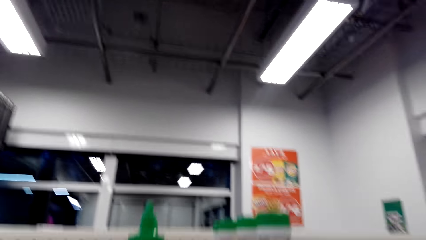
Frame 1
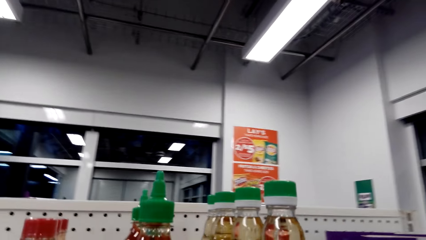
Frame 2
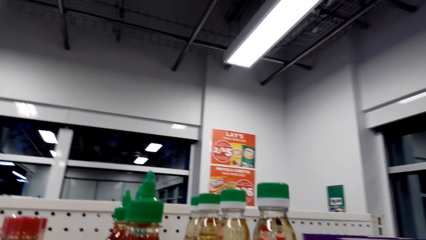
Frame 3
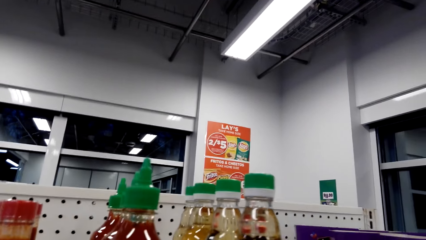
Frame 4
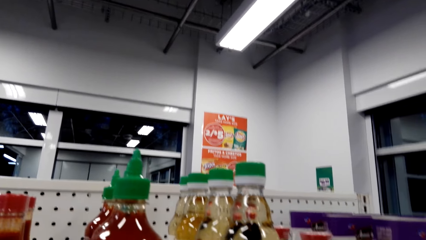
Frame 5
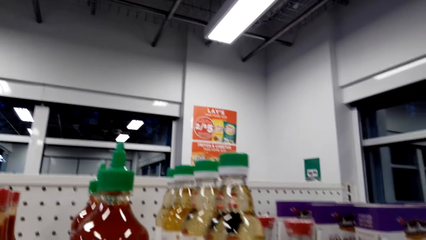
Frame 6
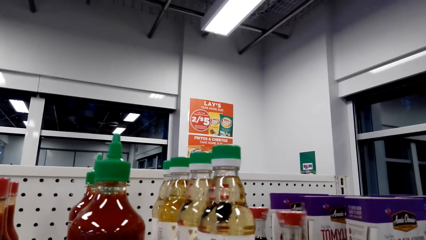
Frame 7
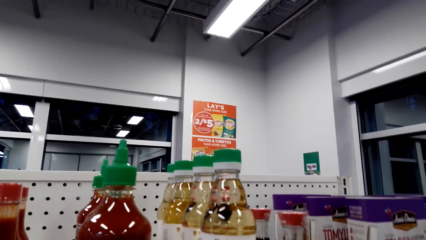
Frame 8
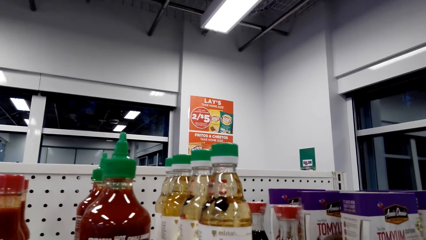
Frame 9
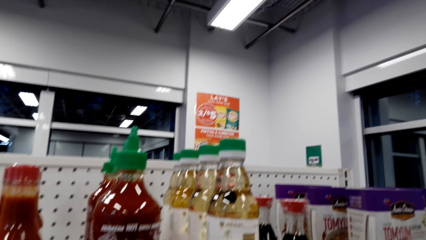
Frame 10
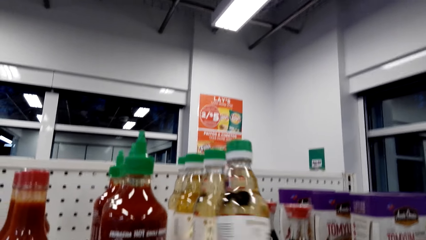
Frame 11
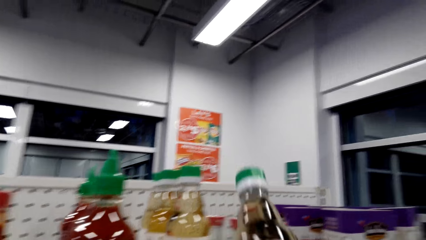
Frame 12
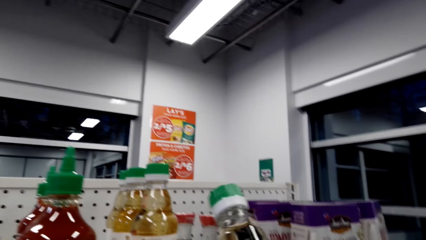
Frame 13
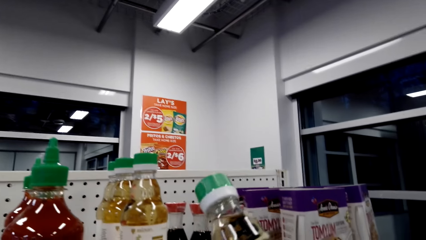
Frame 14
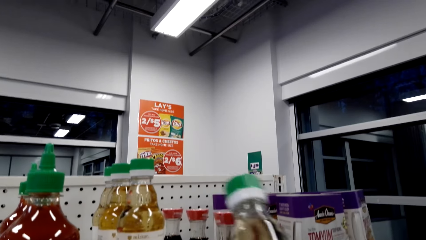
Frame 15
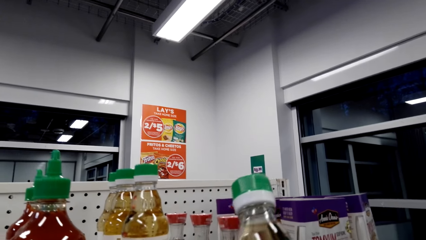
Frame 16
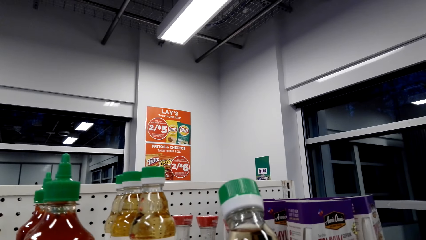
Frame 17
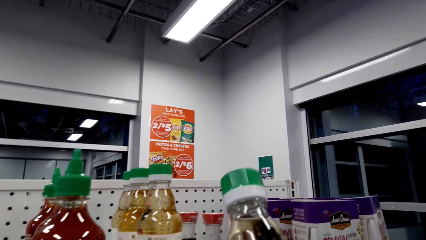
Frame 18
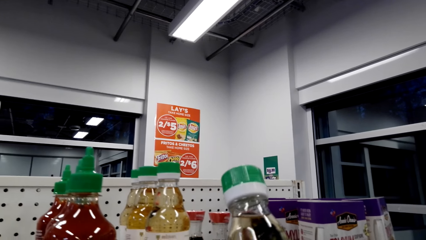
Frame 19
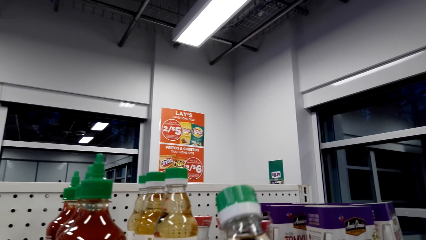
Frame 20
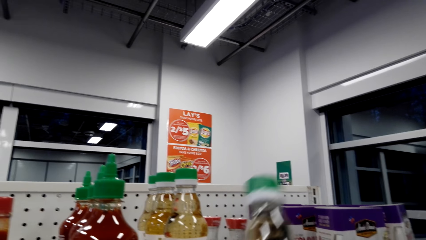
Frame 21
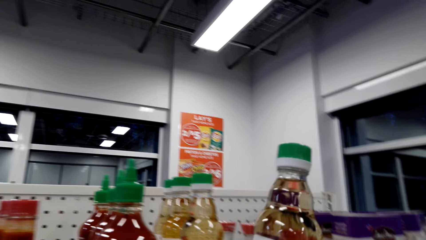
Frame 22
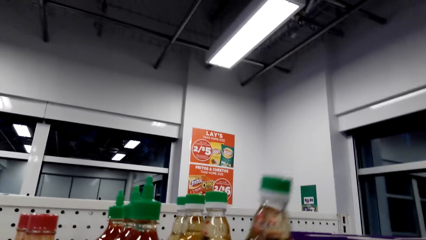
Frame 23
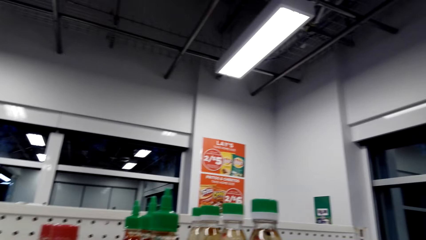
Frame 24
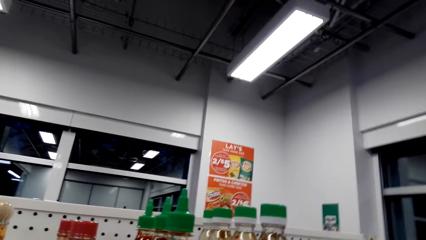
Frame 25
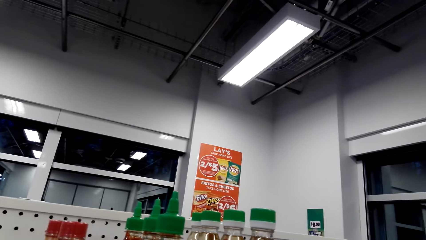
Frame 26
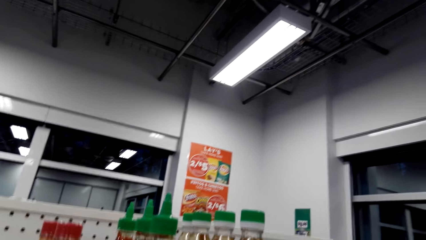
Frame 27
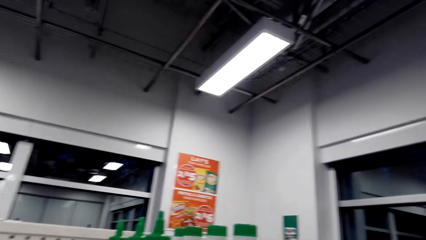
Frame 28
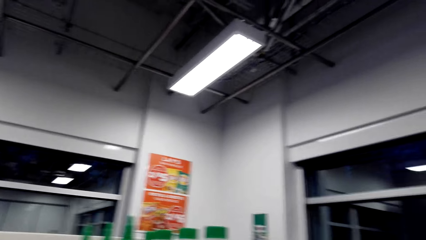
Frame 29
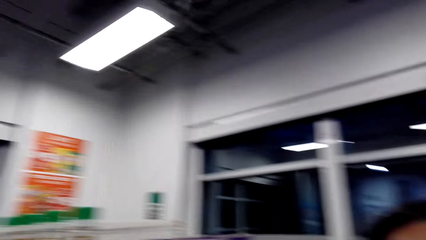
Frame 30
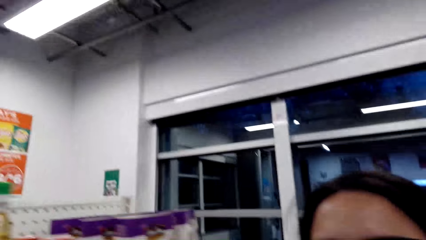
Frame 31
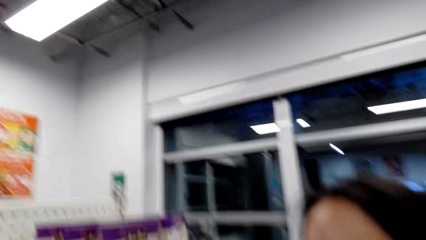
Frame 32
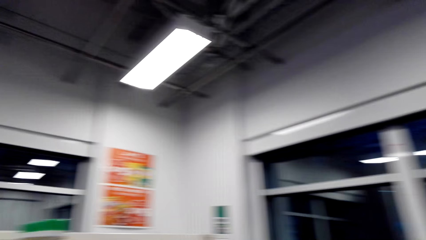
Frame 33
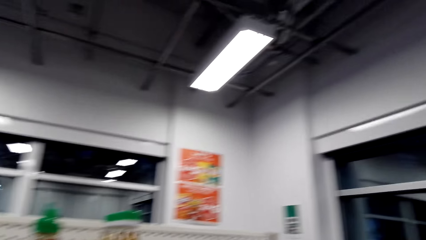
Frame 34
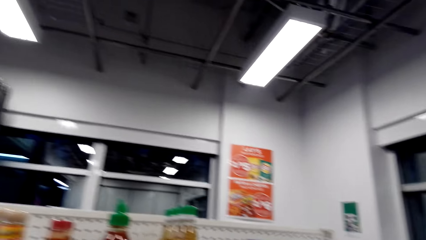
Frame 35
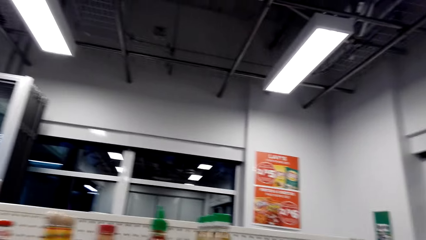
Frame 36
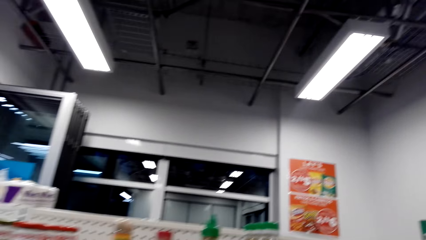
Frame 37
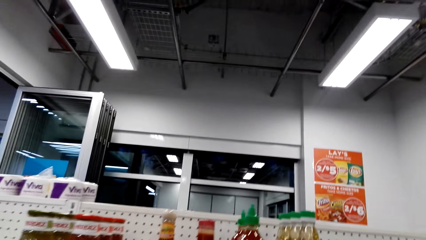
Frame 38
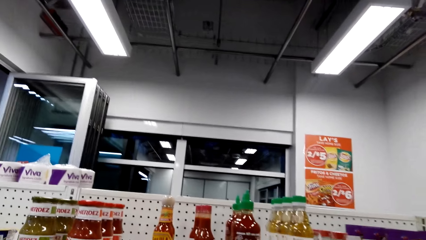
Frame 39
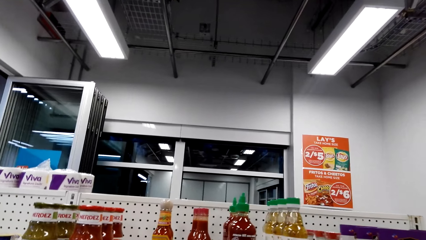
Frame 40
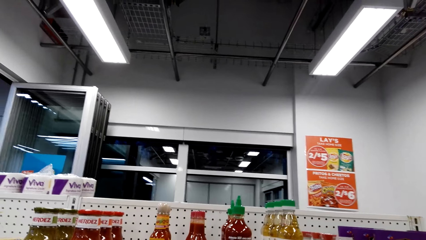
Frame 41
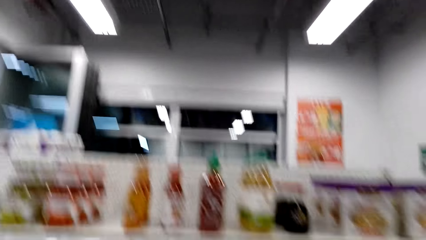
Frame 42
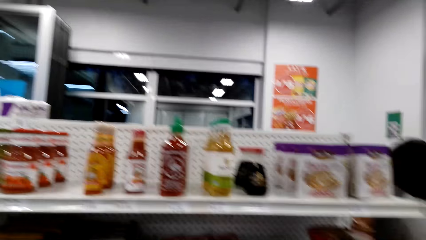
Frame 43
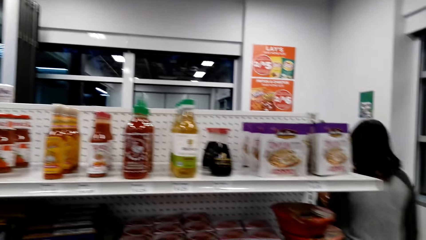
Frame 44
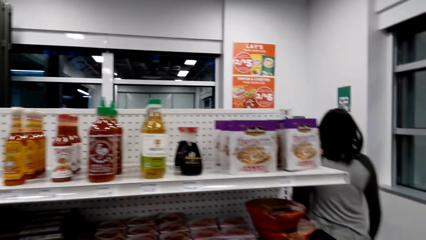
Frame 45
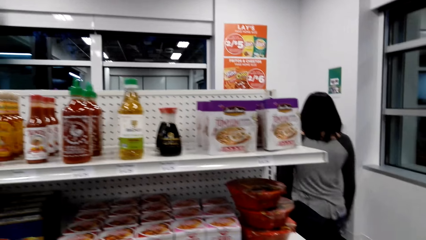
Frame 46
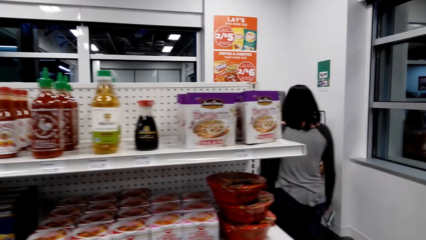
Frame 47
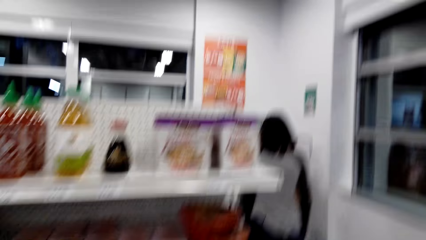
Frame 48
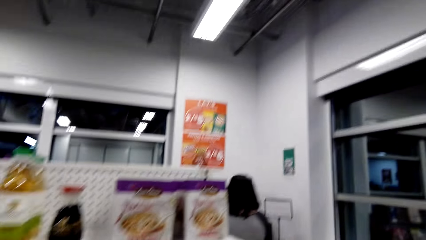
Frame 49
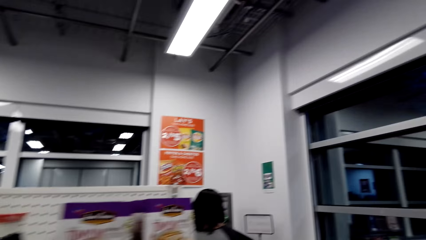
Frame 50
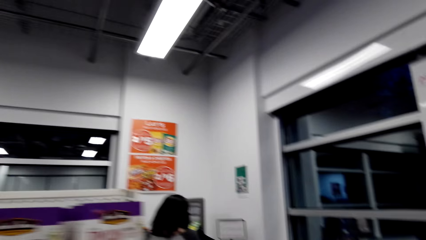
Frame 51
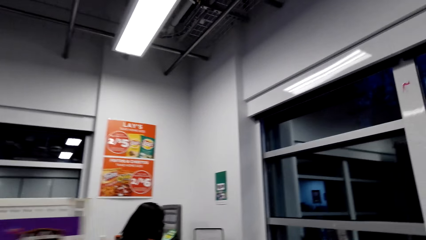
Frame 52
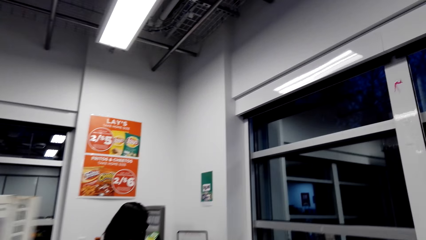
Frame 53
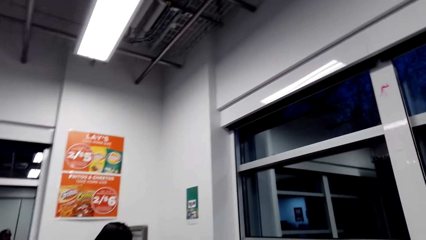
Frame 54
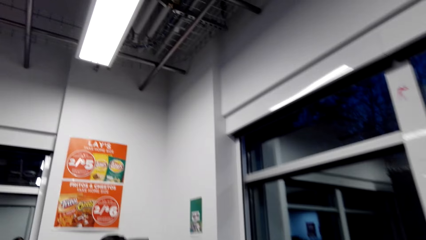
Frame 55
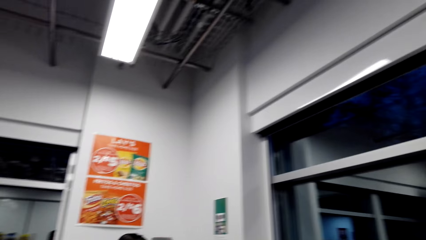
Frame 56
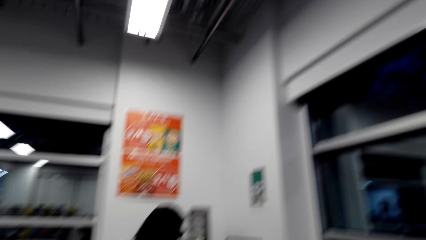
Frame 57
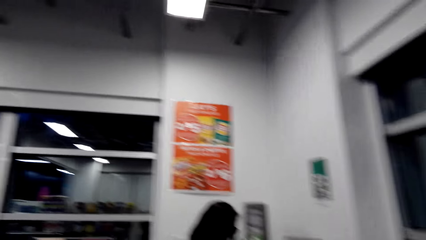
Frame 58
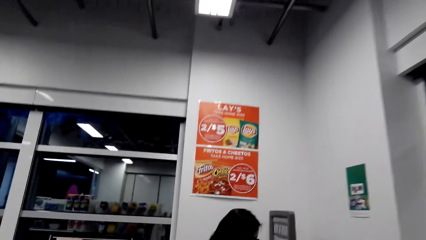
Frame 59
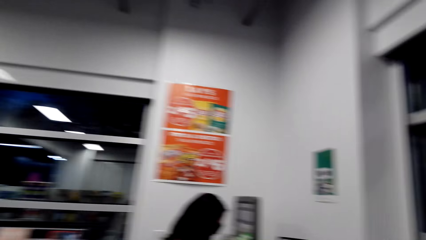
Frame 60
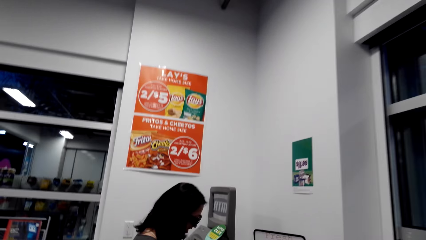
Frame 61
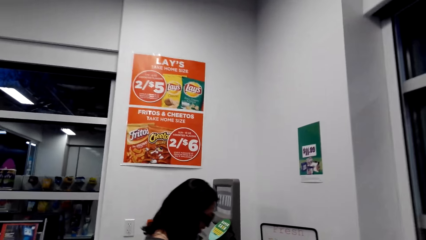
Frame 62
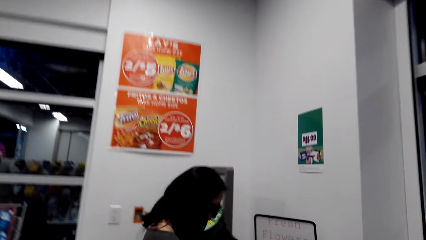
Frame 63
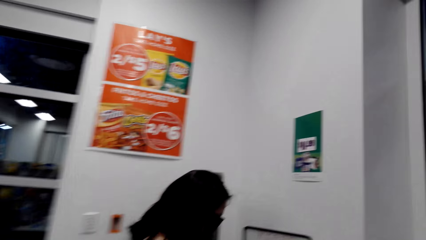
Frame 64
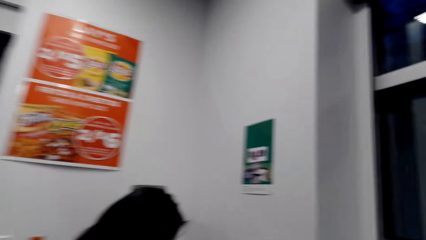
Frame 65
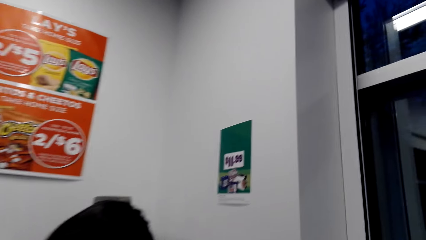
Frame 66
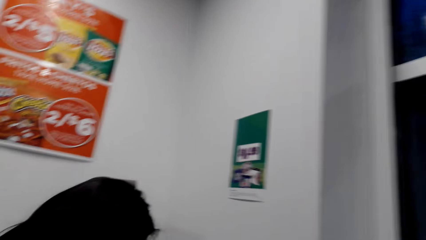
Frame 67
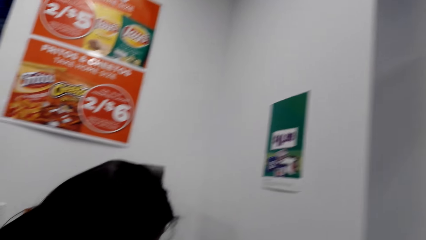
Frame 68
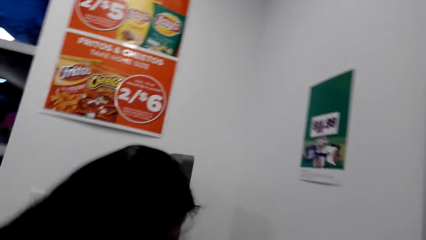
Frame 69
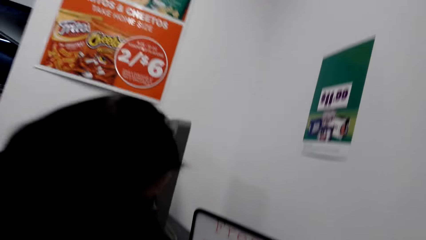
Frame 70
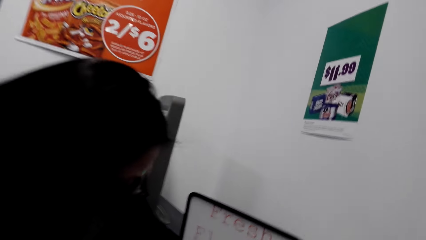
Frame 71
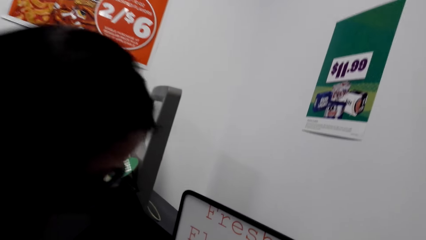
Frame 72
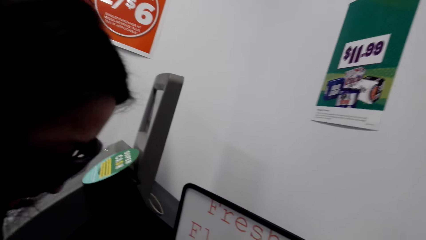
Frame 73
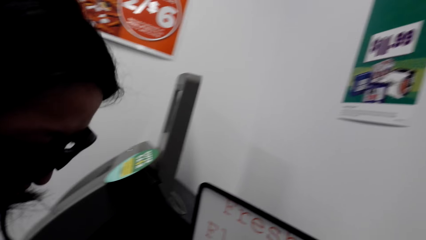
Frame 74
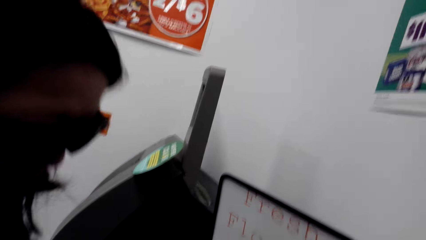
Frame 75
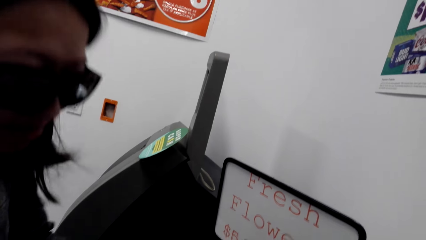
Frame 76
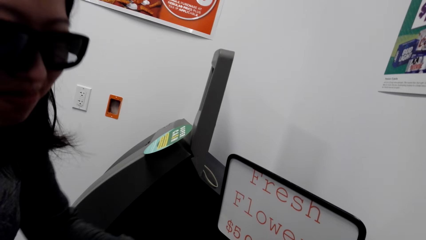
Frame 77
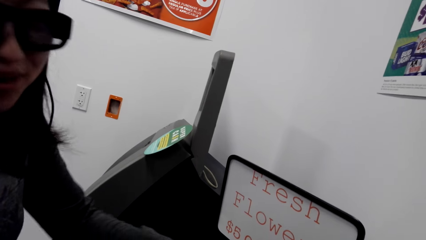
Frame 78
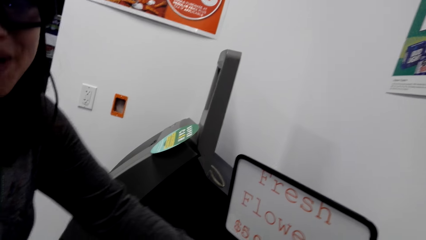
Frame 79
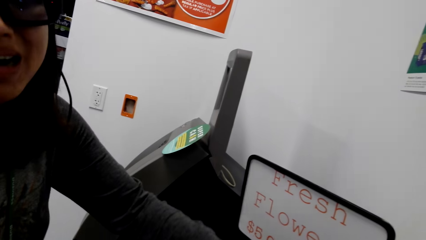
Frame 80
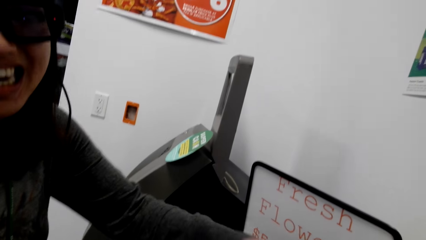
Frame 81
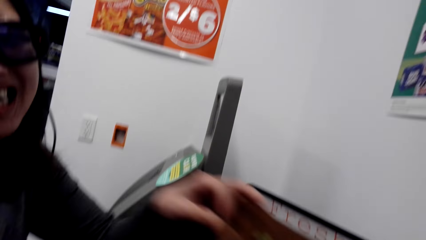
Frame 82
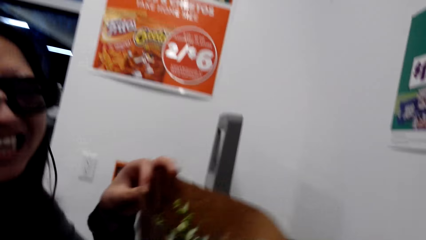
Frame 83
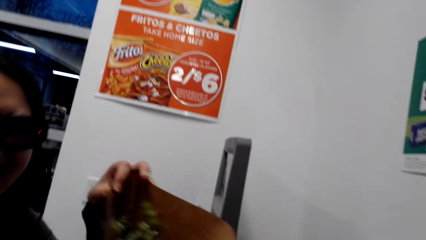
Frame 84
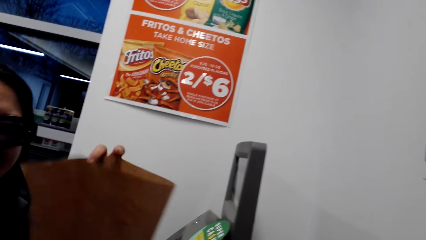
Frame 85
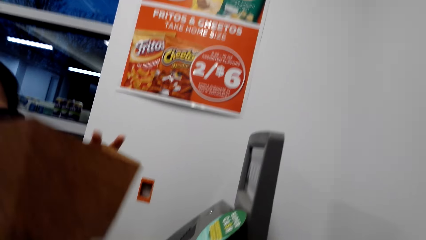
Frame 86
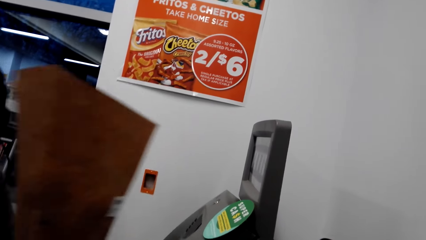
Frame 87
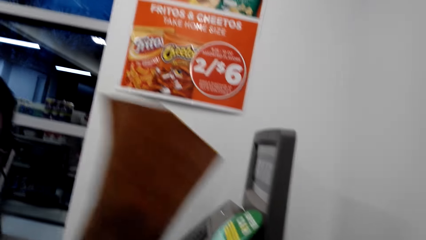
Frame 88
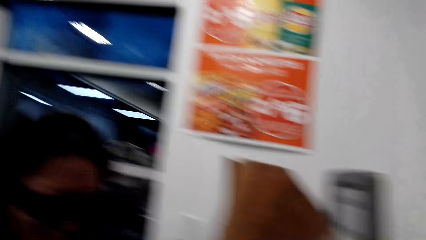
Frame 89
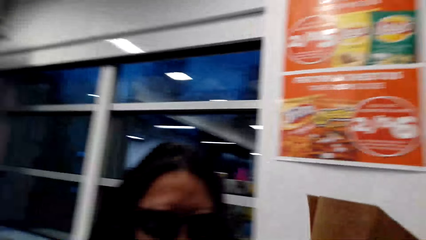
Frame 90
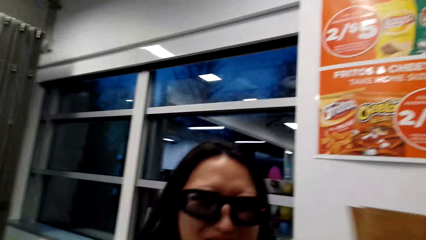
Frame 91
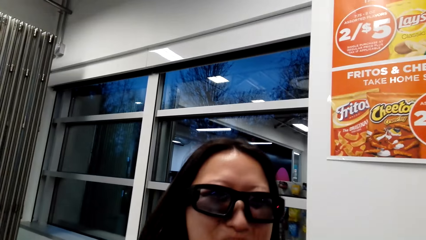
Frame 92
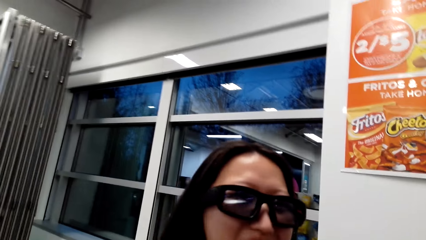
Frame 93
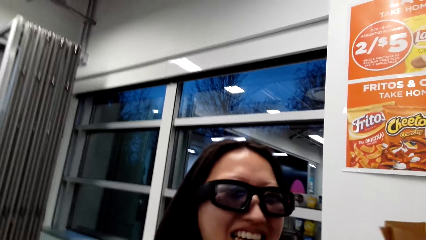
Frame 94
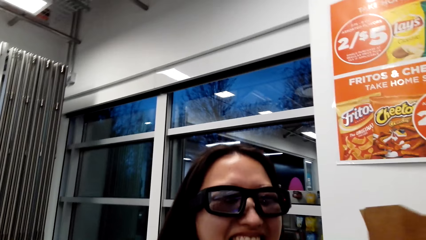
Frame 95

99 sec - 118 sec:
The camera wearer picks up a bottle. They put the bottle on the shelf. A person picks up a packed flower.
